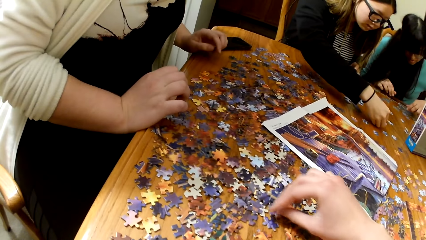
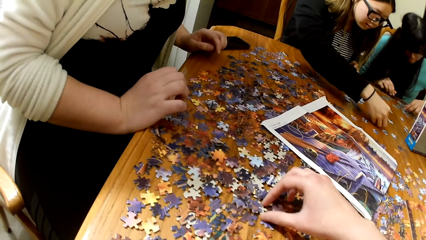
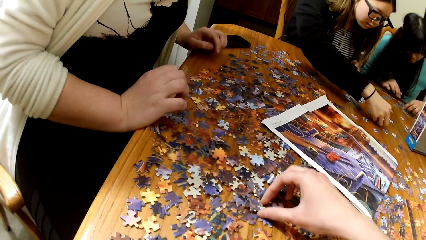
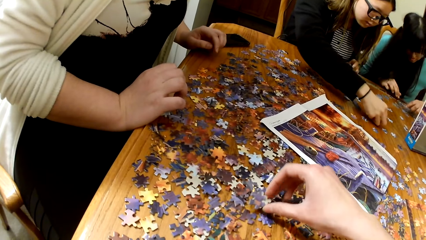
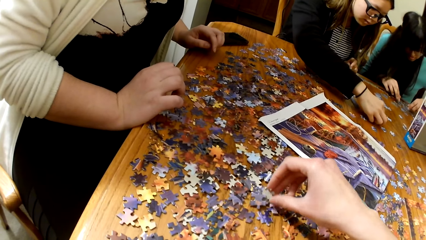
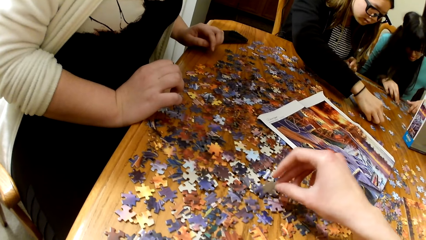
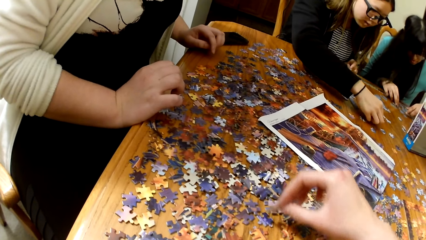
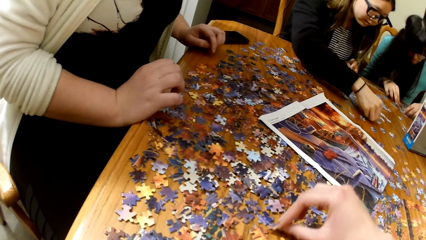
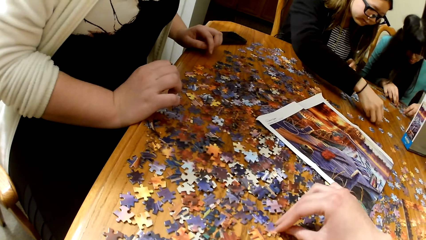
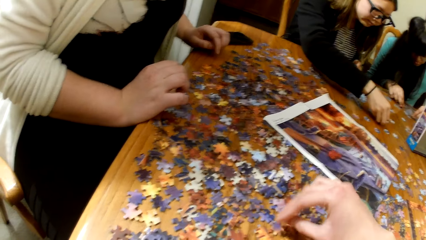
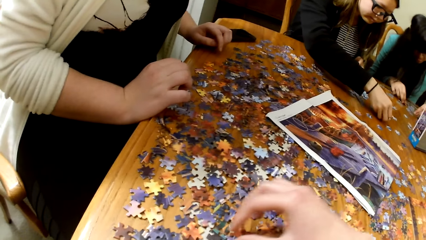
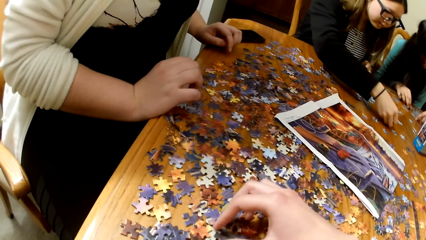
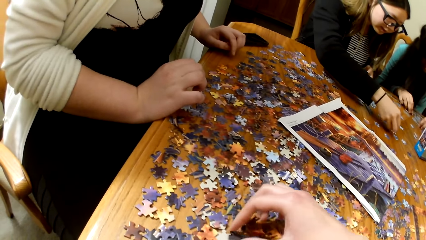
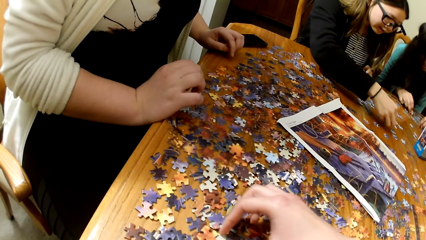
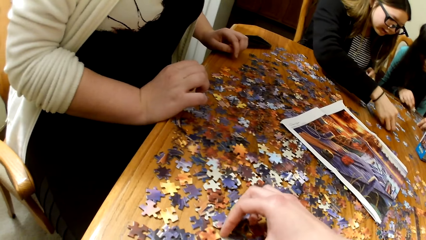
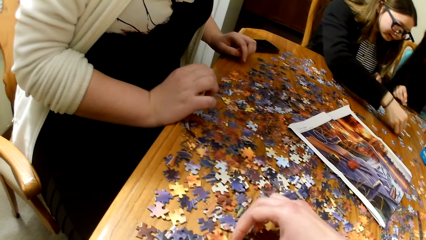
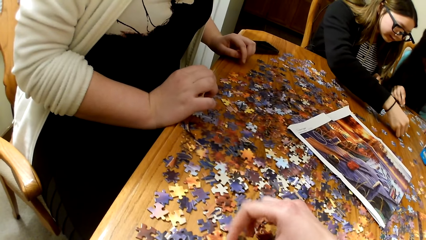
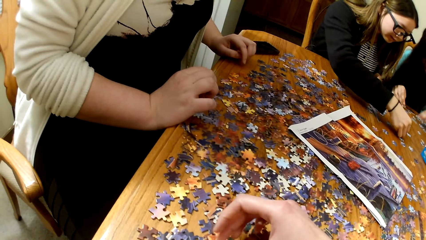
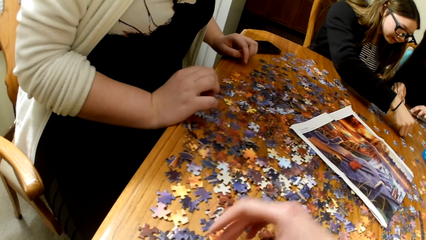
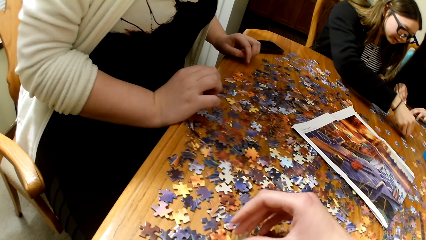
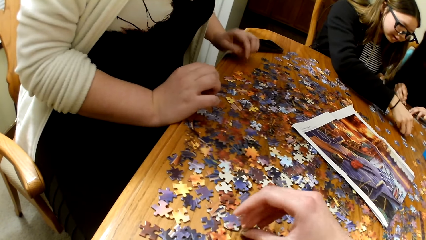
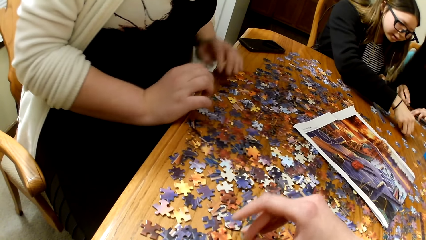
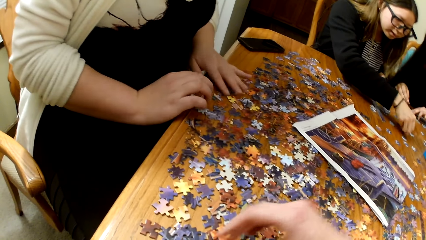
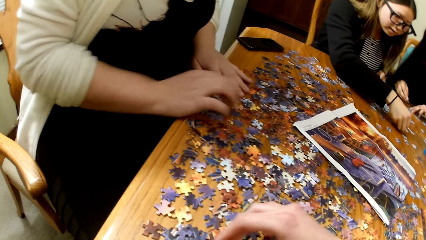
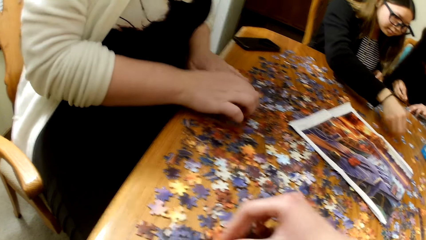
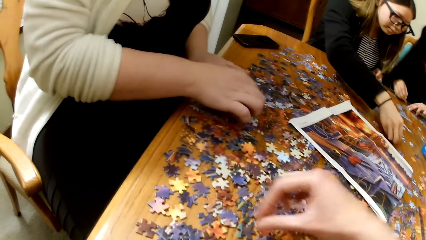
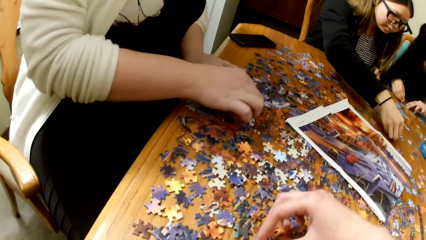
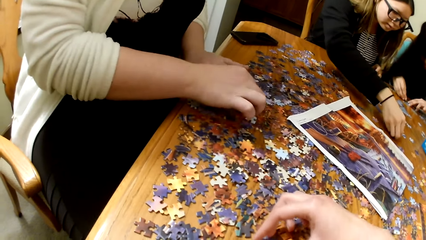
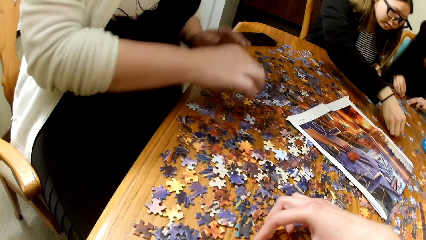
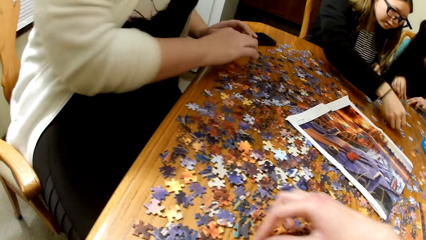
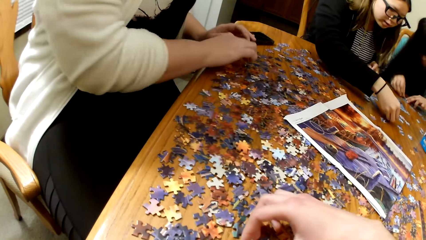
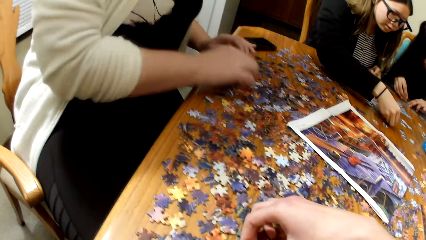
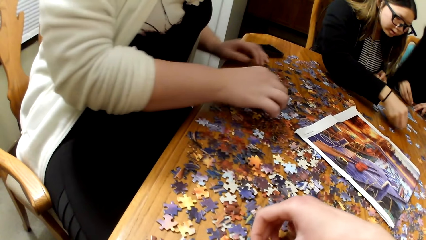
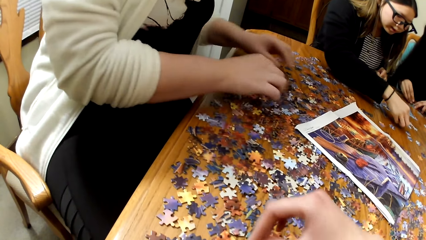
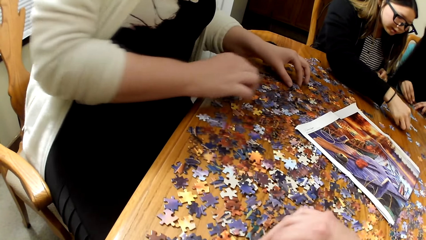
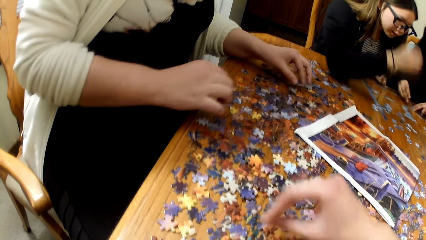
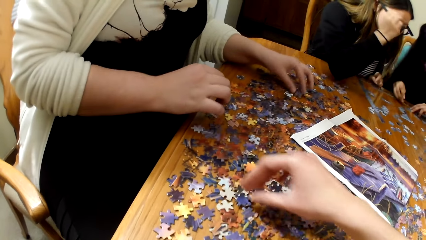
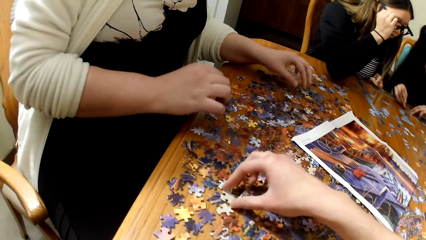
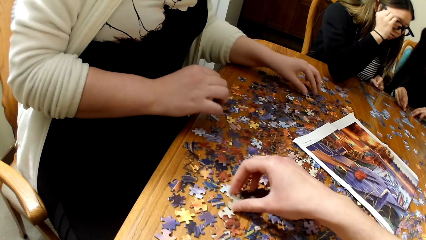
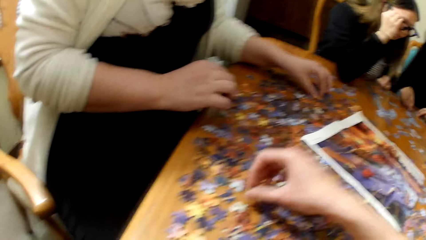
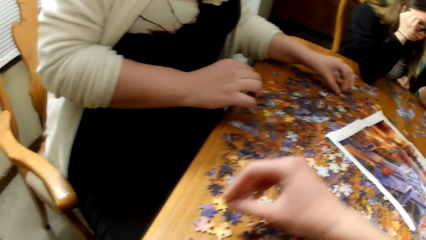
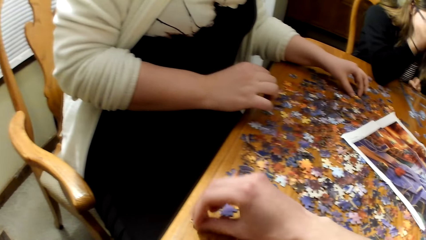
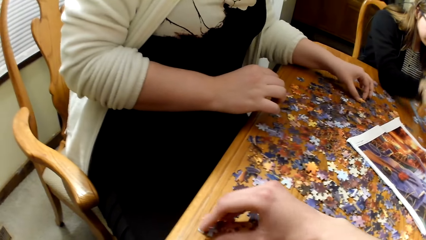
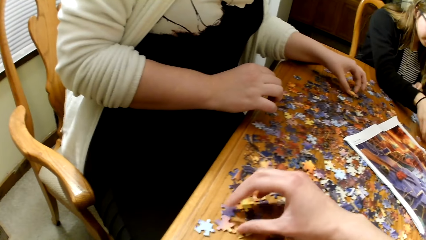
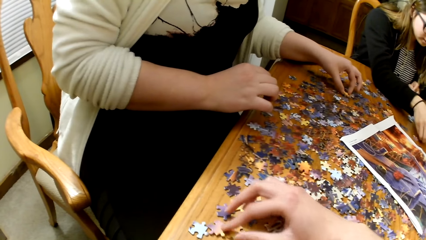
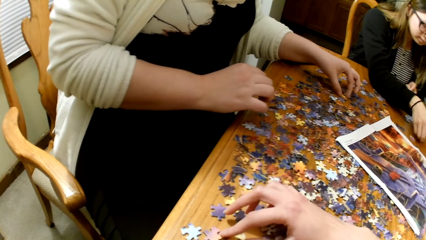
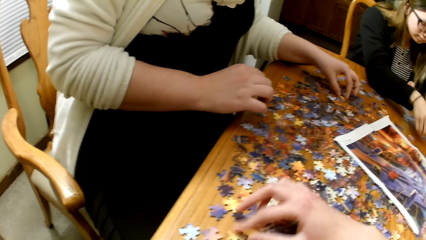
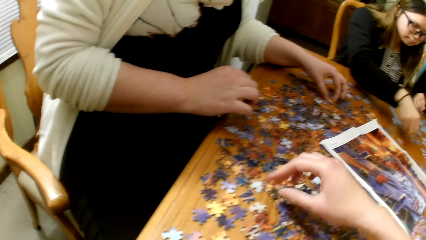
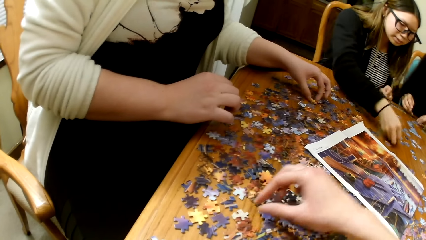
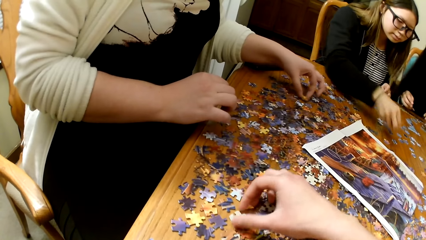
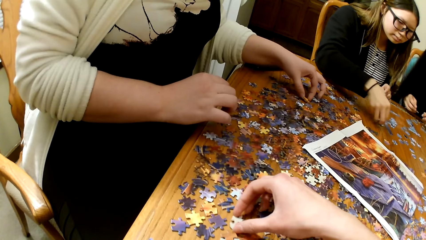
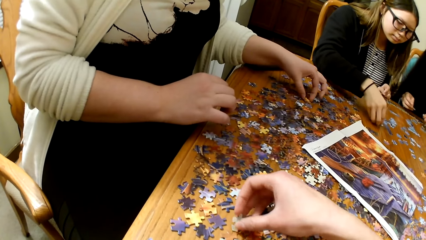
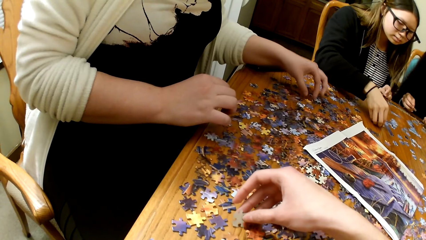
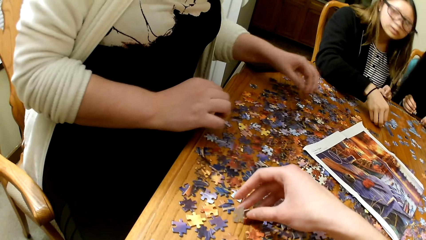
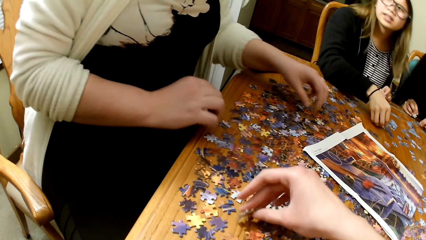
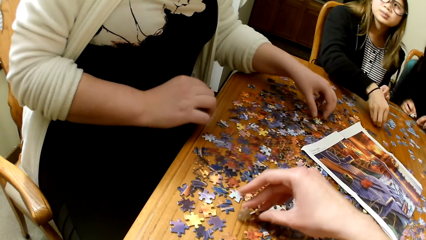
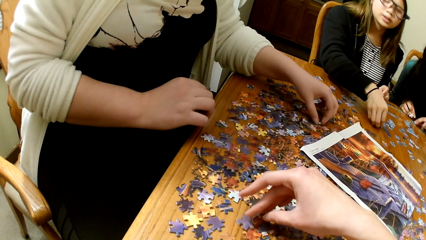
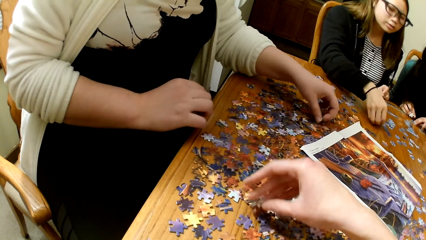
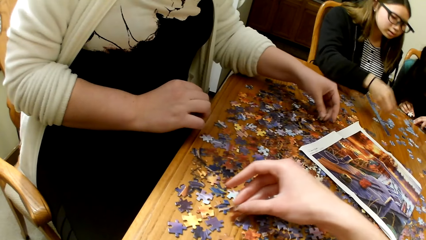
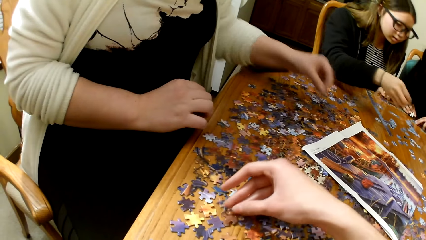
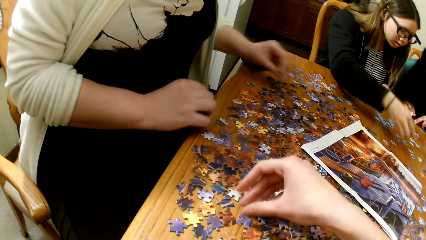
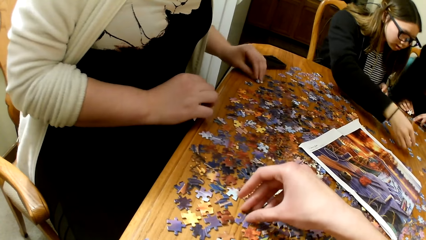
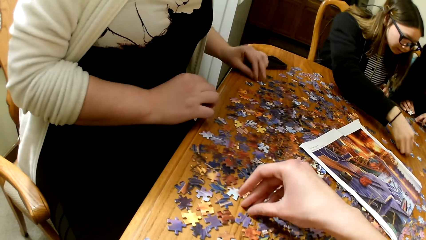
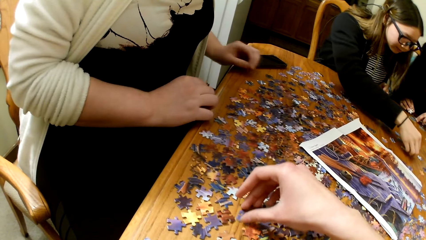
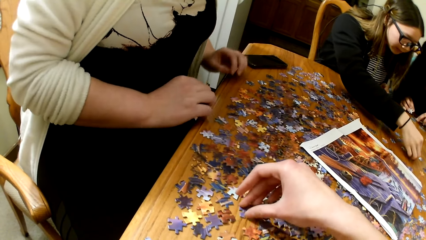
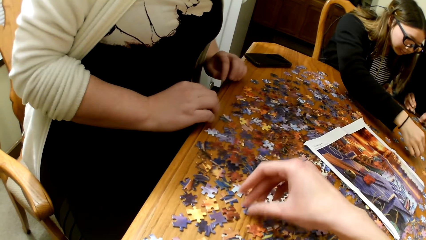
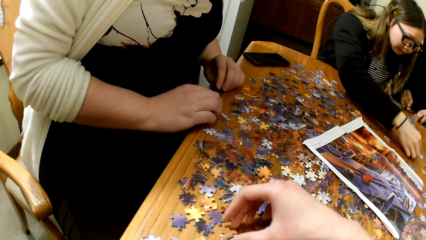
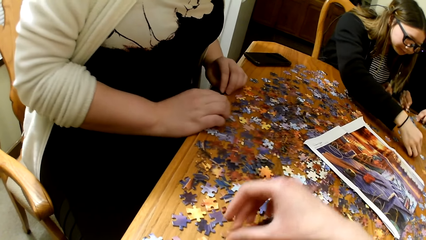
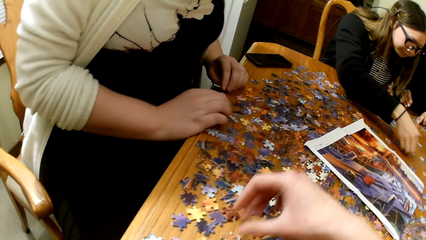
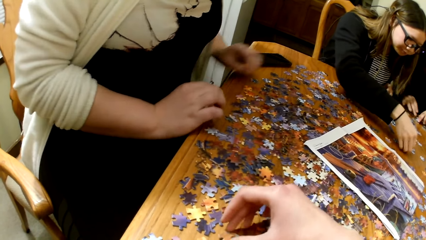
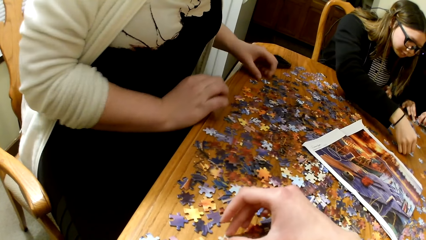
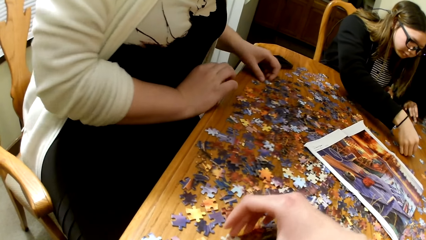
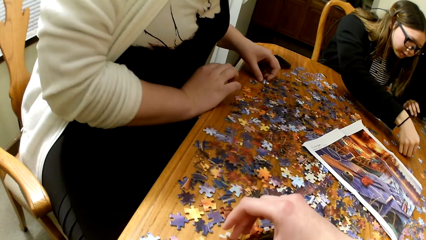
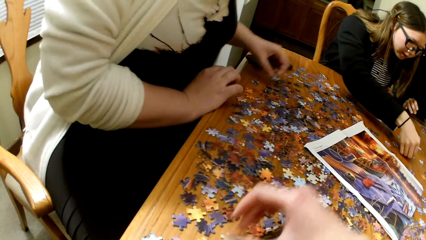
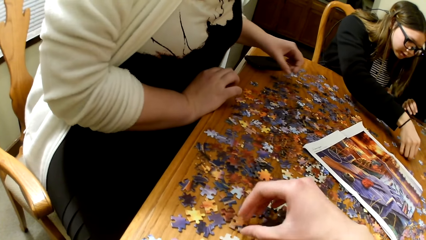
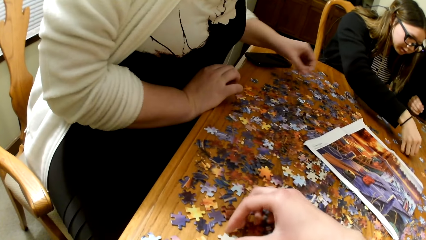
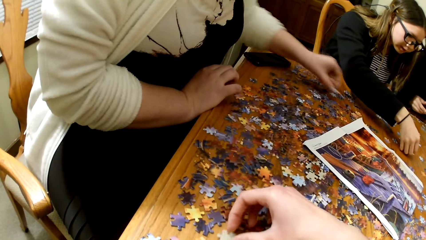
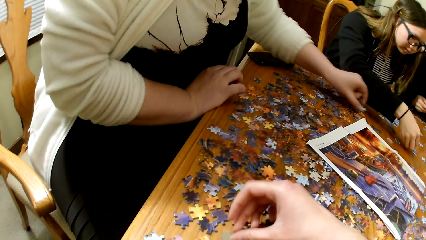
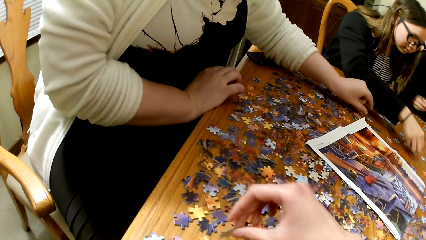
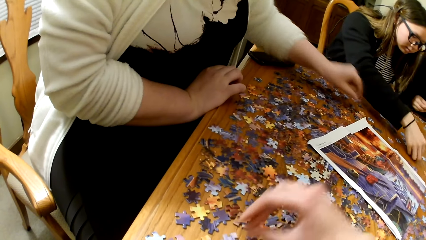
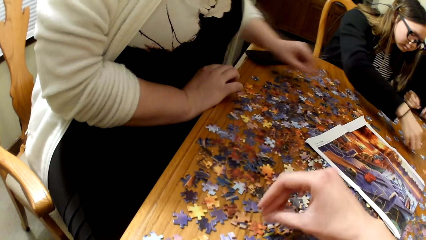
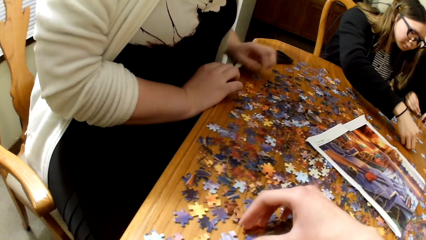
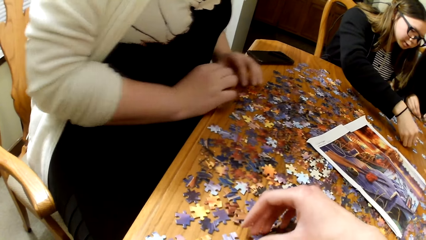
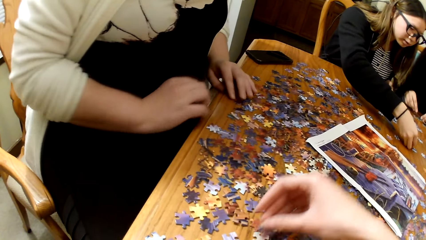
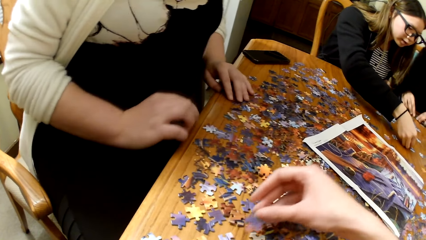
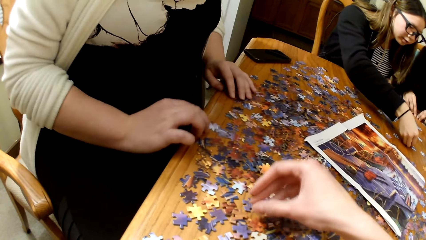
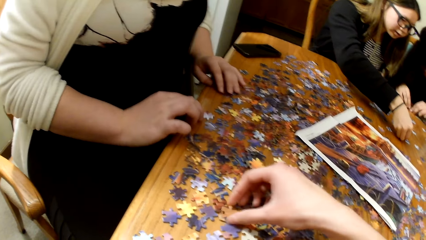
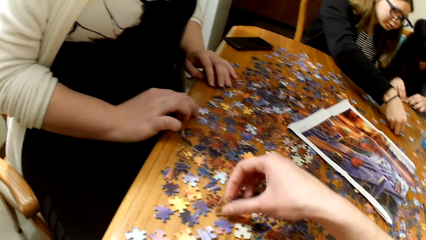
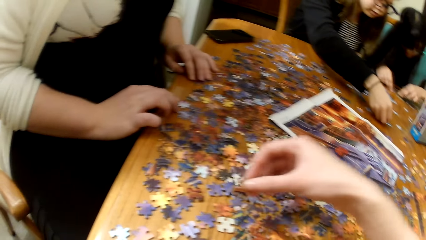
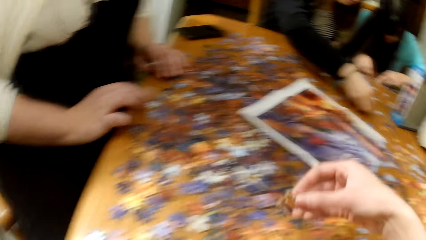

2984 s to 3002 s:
A lady plays the jigsaw puzzle. Another lady plays the jigsaw puzzle. The camera wearer plays the jigsaw puzzle. The other lady plays the jigsaw puzzle. The camera wearer plays the jigsaw puzzle.
